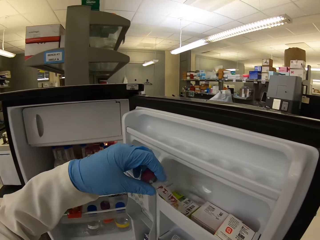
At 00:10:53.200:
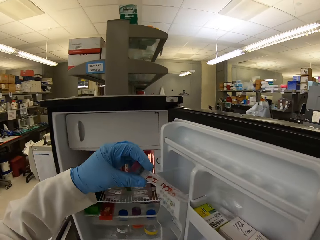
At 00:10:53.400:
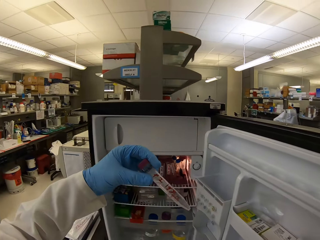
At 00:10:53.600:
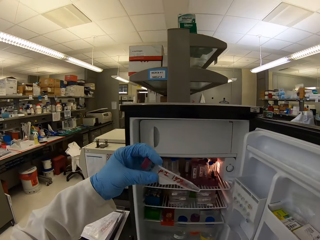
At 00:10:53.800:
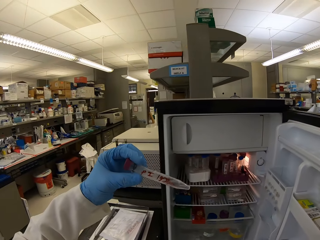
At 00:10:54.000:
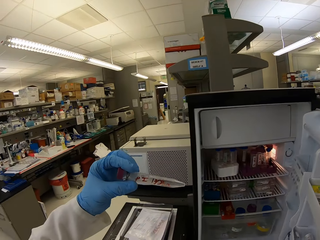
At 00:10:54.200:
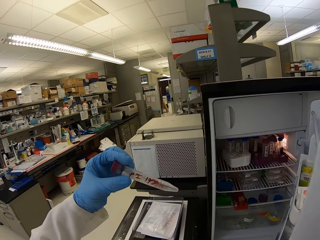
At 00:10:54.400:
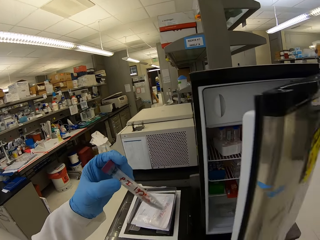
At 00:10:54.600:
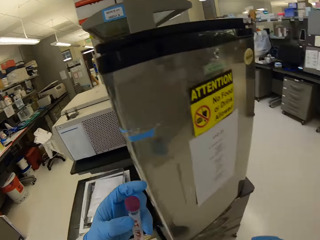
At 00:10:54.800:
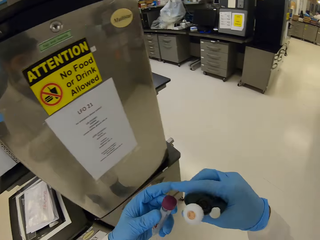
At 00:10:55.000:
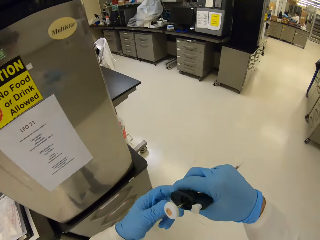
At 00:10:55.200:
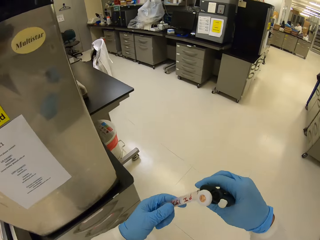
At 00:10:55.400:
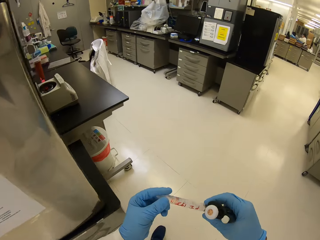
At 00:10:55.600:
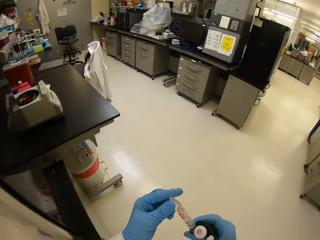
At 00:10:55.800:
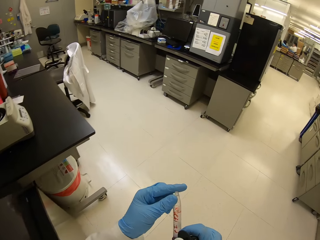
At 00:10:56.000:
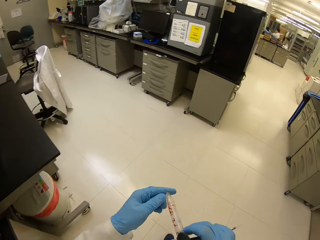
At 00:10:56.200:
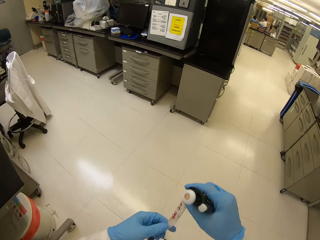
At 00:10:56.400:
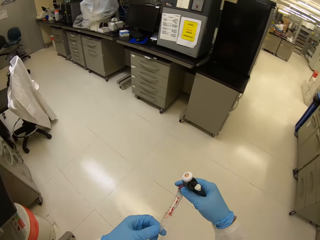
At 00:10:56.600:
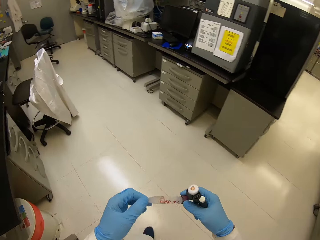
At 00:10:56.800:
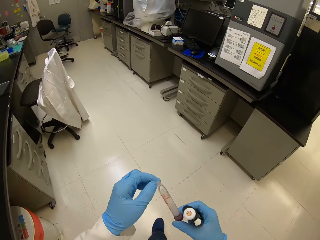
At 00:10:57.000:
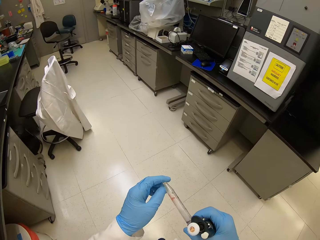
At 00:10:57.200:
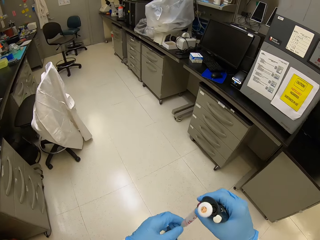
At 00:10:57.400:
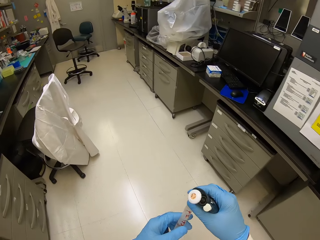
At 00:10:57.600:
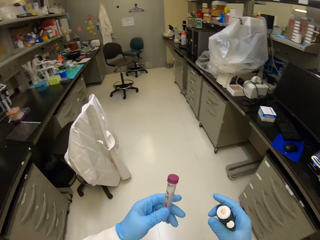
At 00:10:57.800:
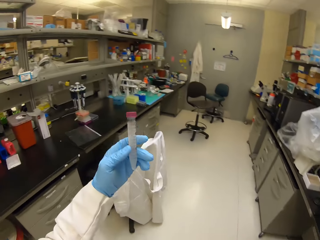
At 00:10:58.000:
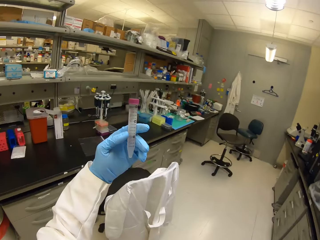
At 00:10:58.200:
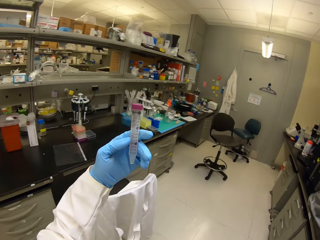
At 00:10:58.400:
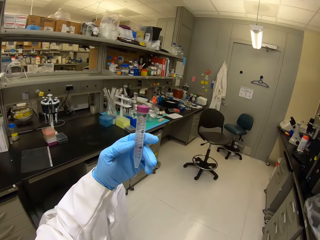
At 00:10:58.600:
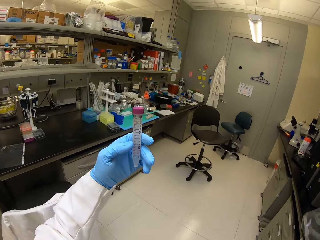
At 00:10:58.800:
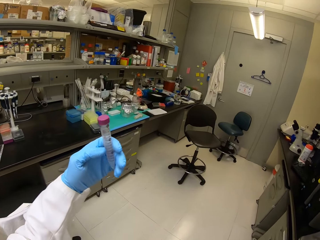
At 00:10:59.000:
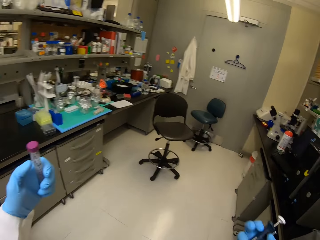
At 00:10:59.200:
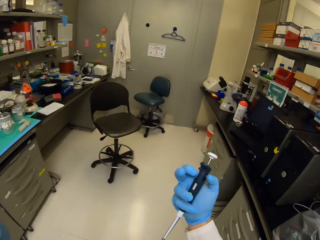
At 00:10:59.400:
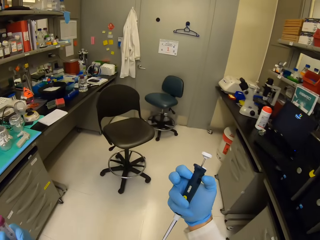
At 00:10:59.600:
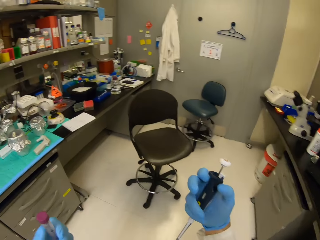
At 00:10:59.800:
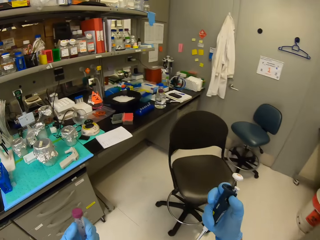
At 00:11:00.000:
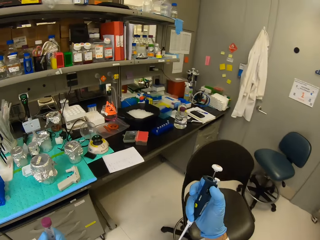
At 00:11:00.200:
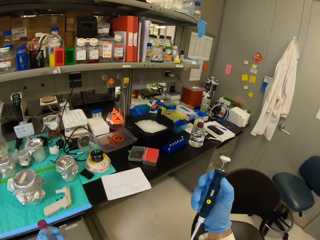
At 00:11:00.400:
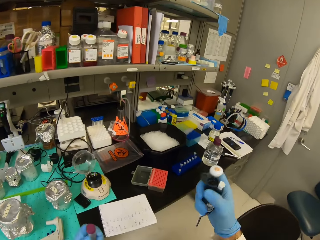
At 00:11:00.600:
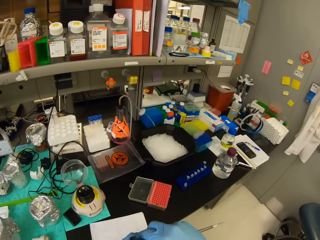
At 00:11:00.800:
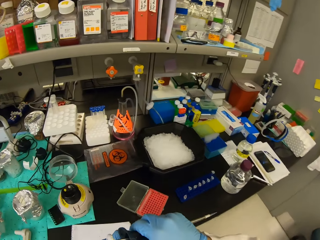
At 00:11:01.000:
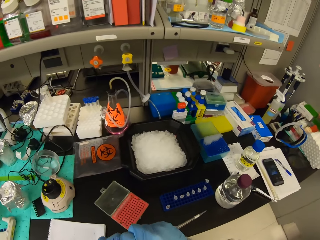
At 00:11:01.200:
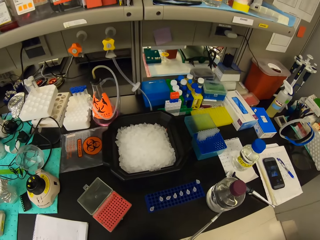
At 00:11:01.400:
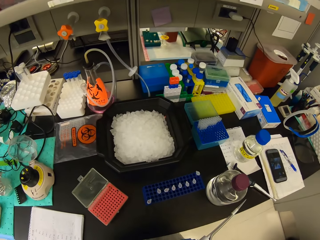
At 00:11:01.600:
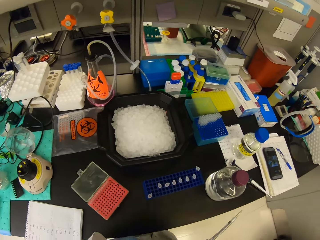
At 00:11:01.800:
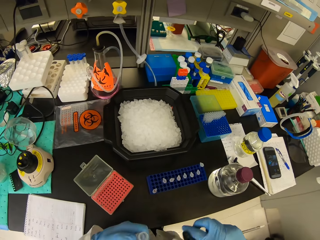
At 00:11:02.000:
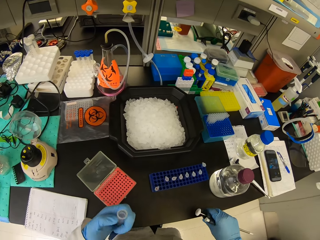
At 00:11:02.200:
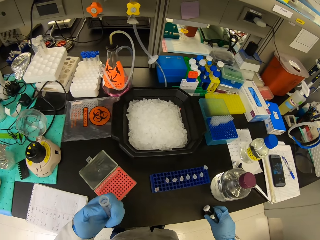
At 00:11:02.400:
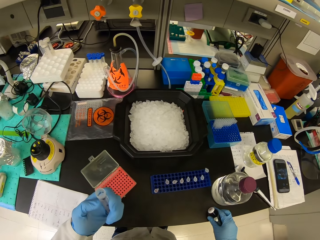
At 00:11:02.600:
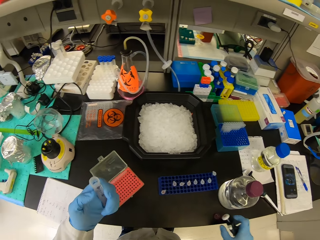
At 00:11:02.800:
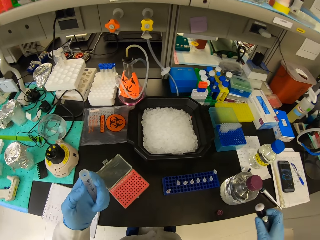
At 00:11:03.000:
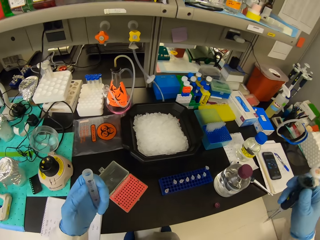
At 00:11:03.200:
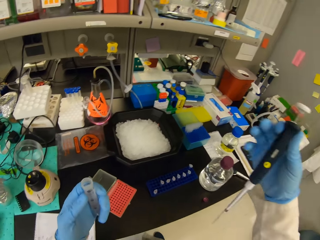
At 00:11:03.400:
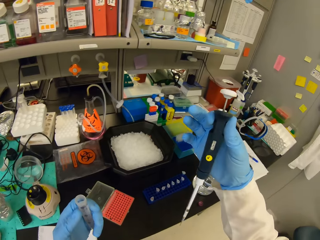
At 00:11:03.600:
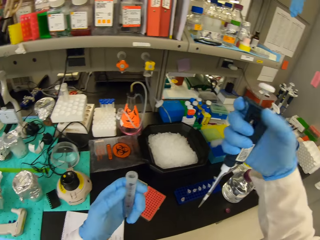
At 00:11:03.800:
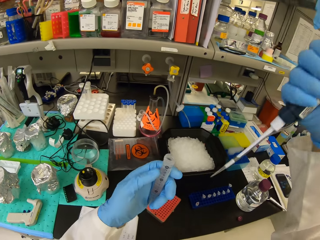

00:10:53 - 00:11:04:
The camera wearer picks a test tube with solution from the fridge. They close the fridge door. They walk around the laboratory. They shake the solution. They check the solution. They take off the lid of the test tube.

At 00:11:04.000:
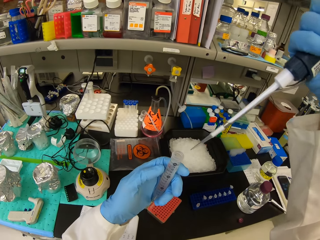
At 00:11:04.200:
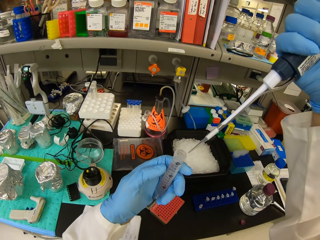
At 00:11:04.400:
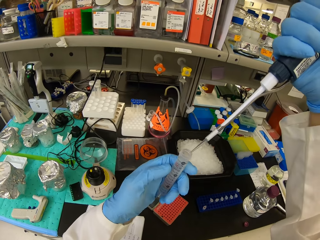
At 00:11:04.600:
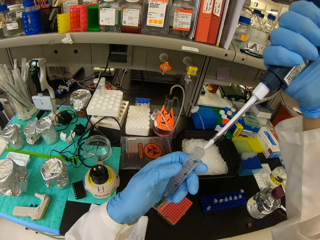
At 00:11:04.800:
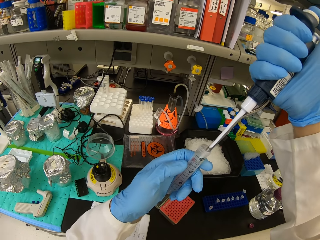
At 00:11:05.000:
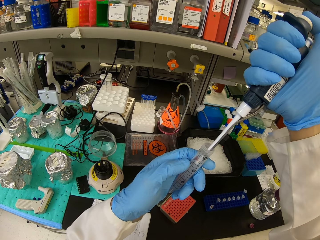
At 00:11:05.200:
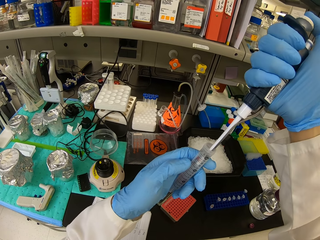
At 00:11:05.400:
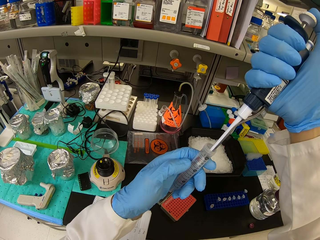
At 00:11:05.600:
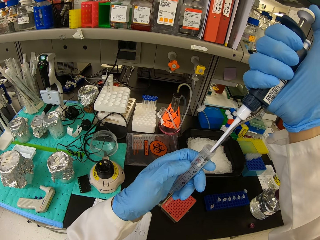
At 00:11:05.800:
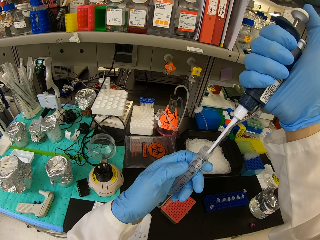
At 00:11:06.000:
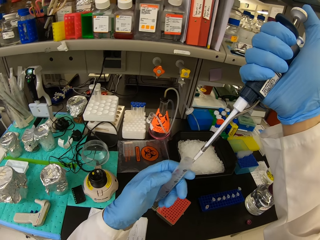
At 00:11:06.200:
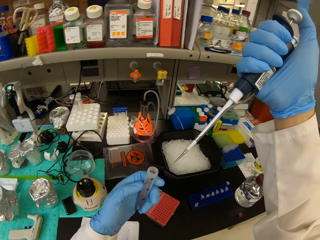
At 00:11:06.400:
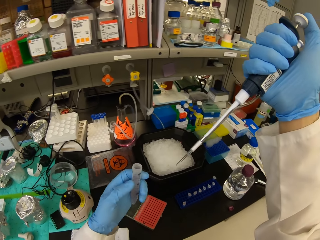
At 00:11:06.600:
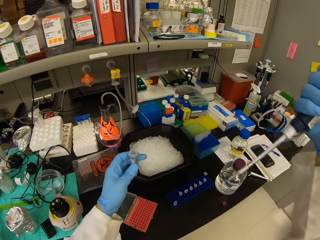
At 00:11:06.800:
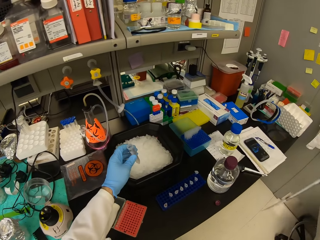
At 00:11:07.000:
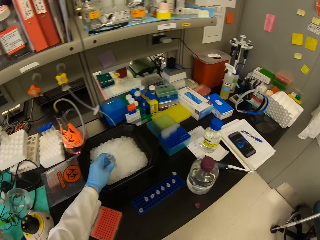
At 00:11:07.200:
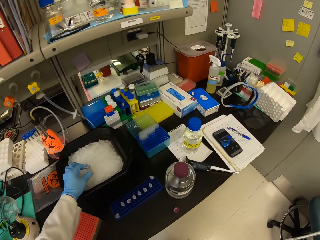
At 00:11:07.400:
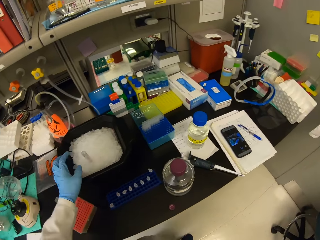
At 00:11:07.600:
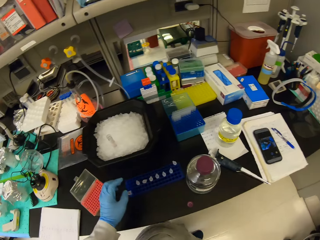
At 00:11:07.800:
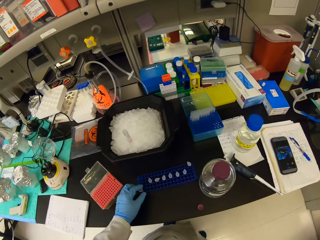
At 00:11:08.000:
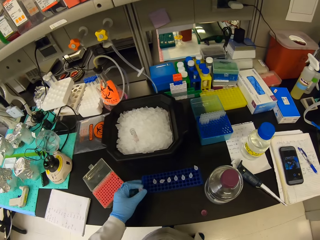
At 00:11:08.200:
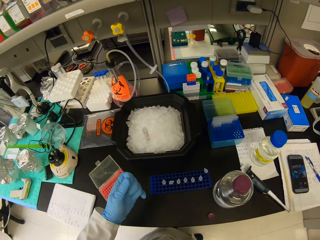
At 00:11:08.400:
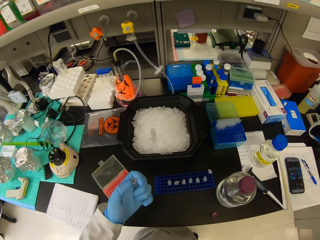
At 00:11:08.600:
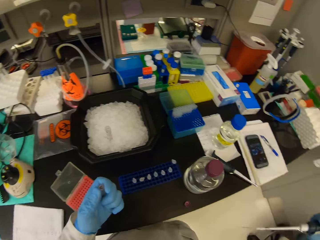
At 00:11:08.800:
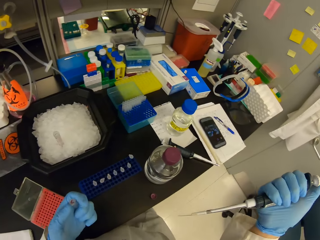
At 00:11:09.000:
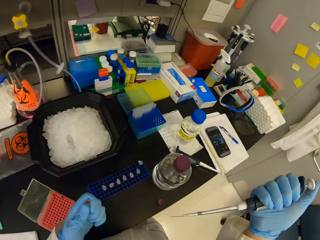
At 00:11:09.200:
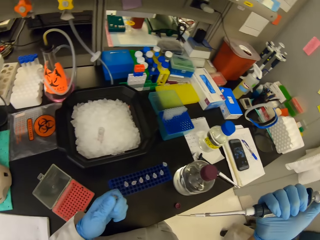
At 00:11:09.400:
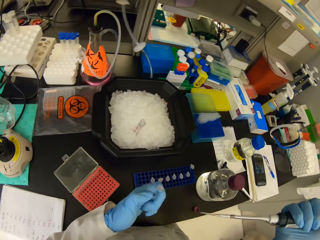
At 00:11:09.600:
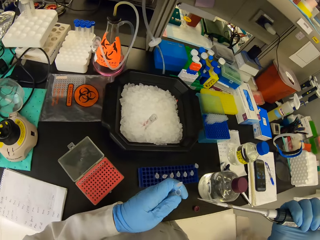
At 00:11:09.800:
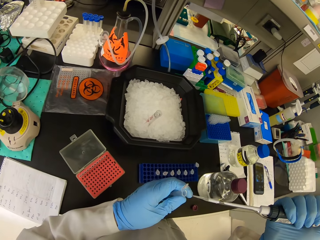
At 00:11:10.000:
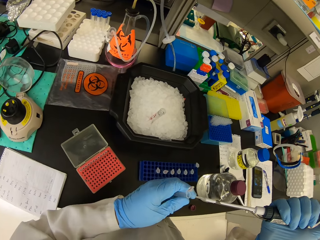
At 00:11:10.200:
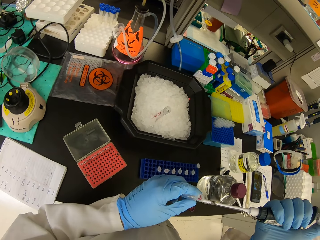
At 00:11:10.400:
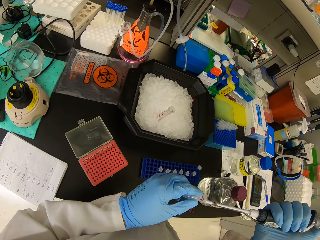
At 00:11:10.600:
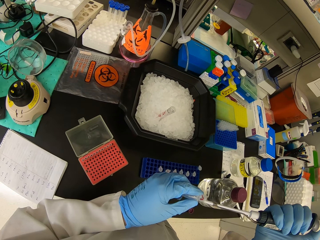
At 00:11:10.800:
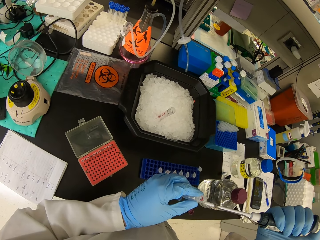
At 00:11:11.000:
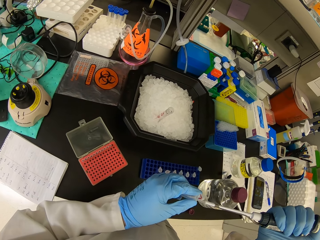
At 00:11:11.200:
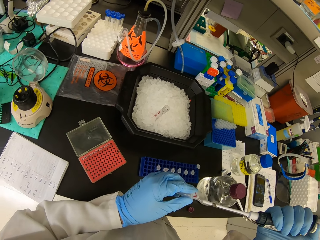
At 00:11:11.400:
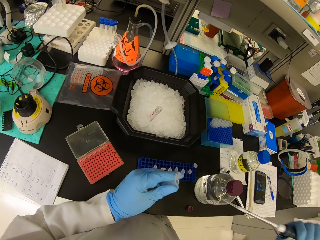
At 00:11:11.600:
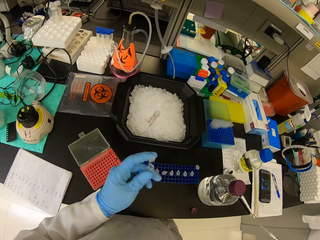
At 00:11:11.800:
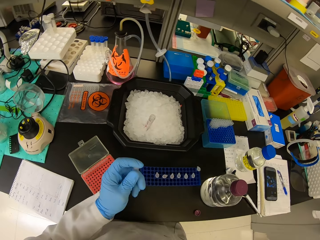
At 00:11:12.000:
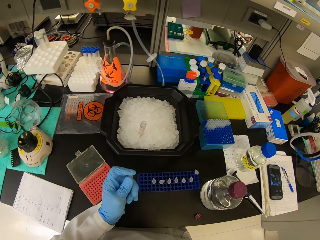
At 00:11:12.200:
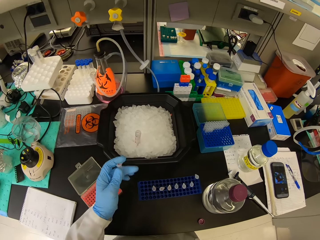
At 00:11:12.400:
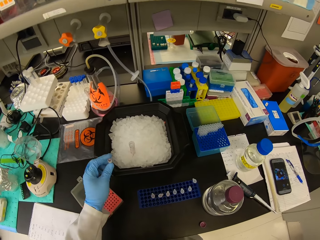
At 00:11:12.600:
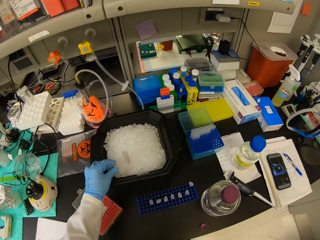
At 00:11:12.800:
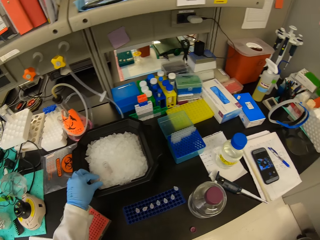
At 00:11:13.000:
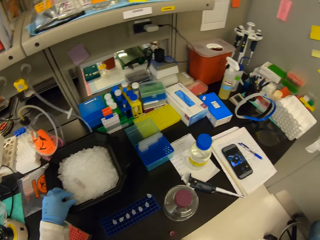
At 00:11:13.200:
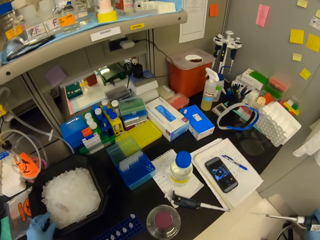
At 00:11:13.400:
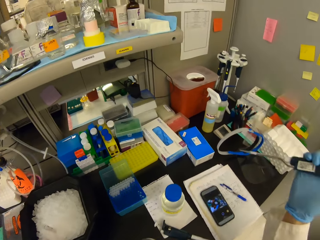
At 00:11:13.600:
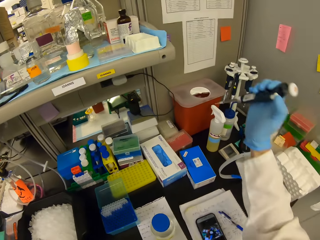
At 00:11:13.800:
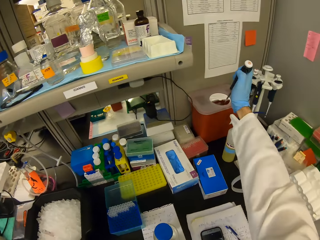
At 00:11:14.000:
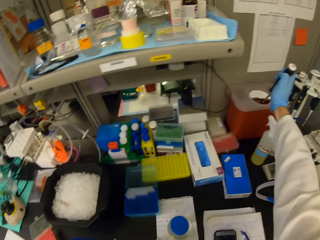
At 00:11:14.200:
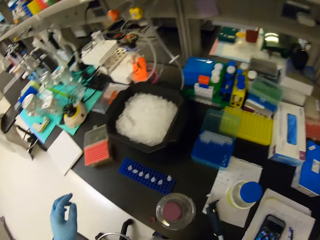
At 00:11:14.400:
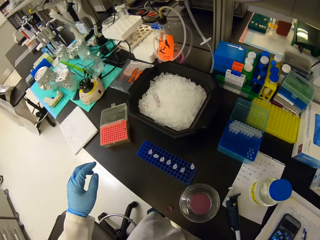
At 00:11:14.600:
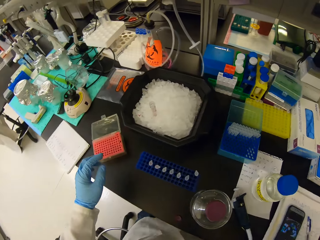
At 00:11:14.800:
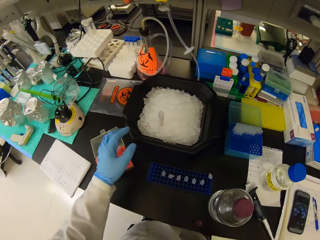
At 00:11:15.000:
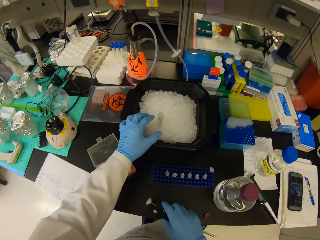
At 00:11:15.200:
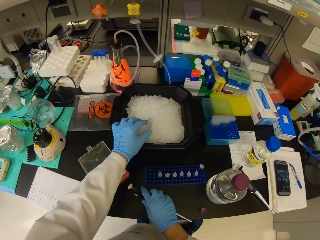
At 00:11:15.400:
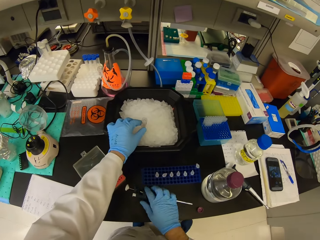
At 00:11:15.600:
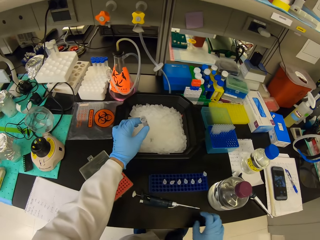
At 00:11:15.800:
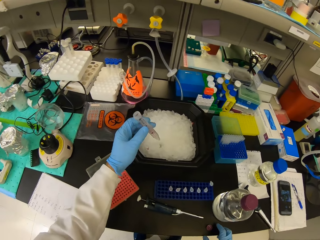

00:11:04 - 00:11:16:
The camera wearer sucks the solution from the test tube. They place the test tube with solution in the ice cube tray or rack. They pick a test tube from the rack. They open the lid of the test tube. They put the solution in the test tube. They close the lid of the test tube. They place the test tube in the ice cube tray. They throw a dropper in the plastic tin. They pick the test tube with solution. They place a micropipette on the counter top.
